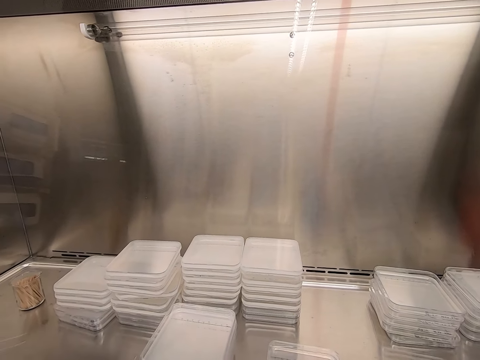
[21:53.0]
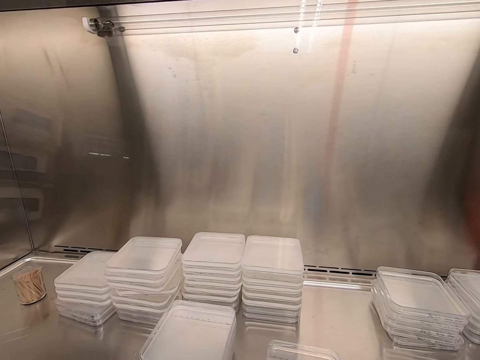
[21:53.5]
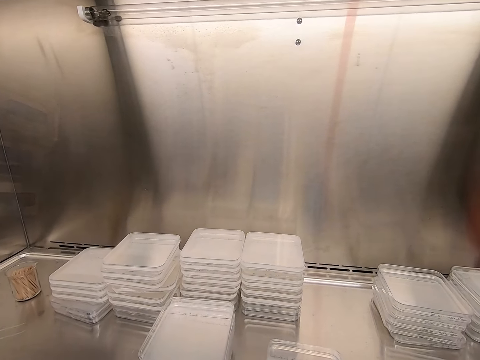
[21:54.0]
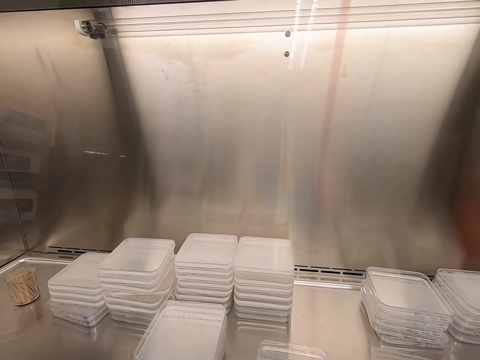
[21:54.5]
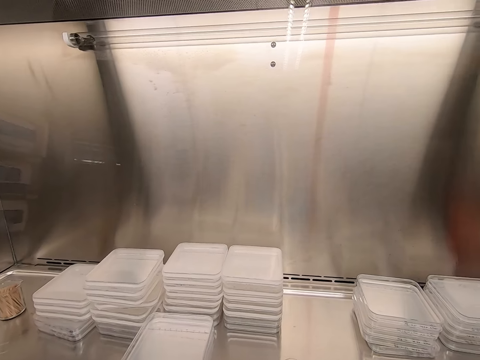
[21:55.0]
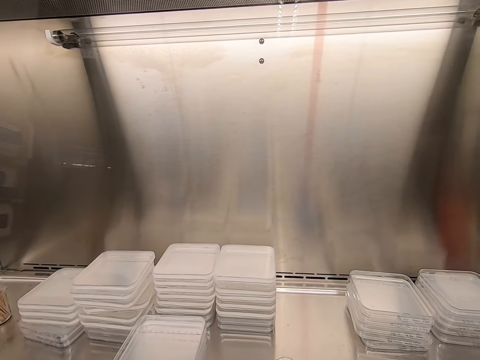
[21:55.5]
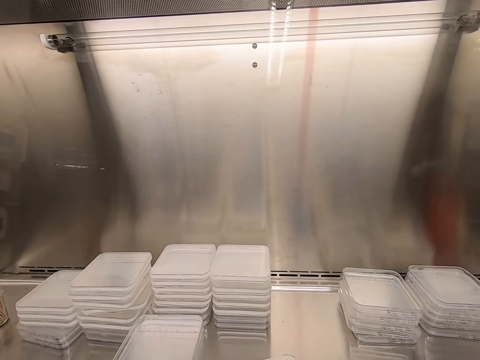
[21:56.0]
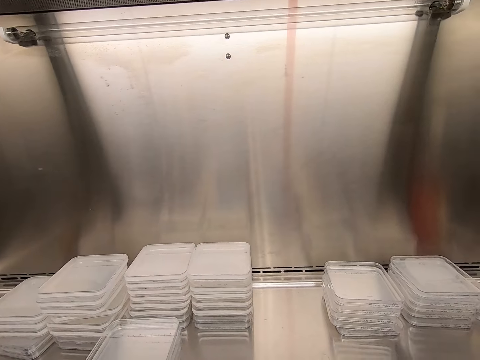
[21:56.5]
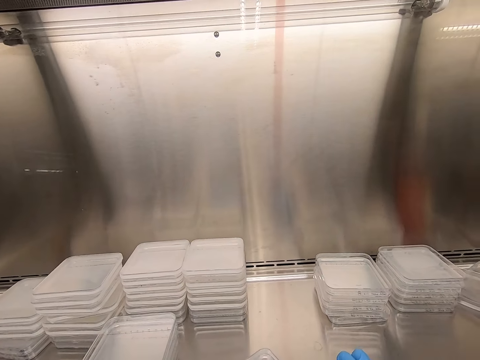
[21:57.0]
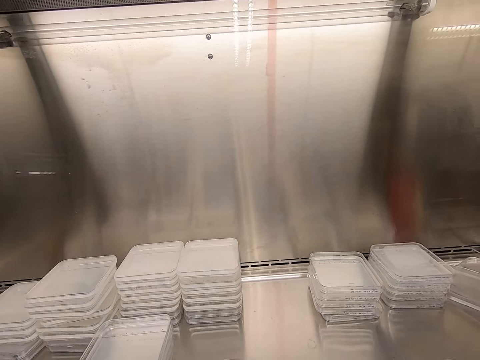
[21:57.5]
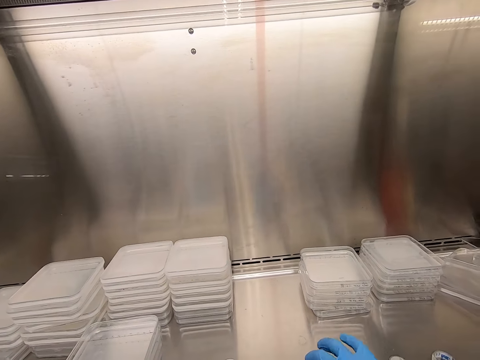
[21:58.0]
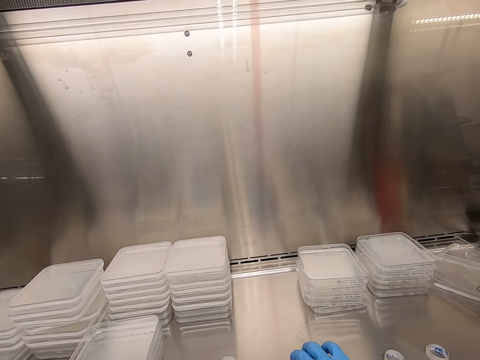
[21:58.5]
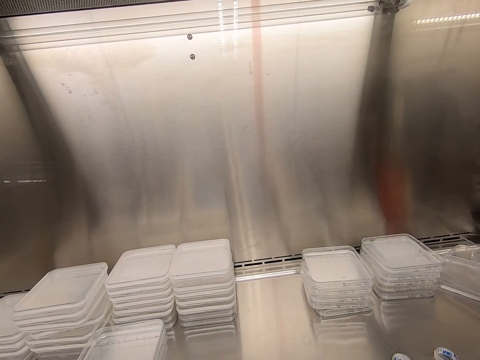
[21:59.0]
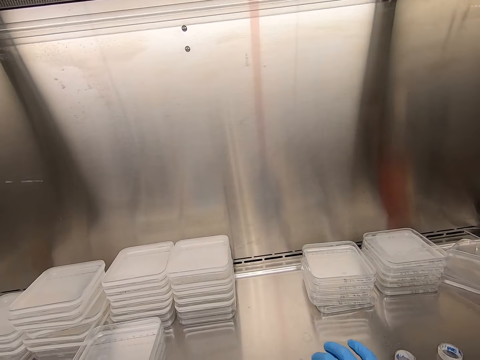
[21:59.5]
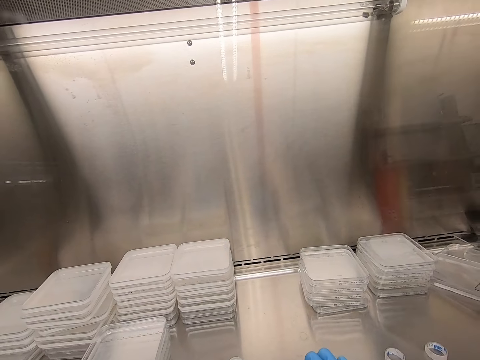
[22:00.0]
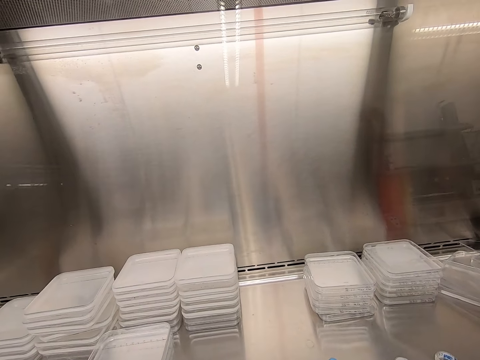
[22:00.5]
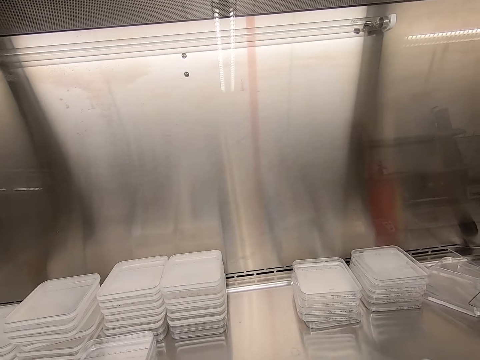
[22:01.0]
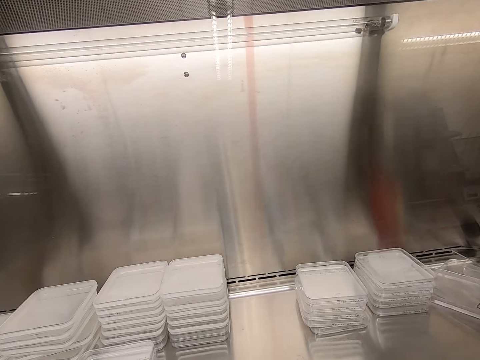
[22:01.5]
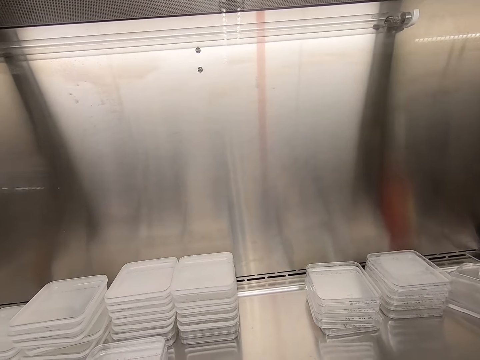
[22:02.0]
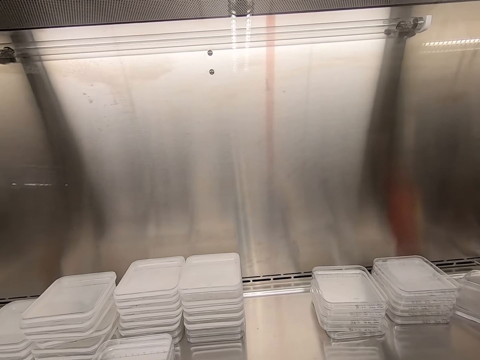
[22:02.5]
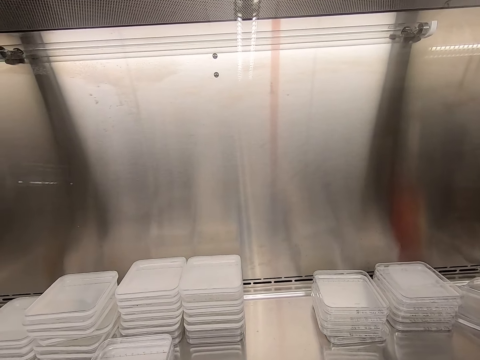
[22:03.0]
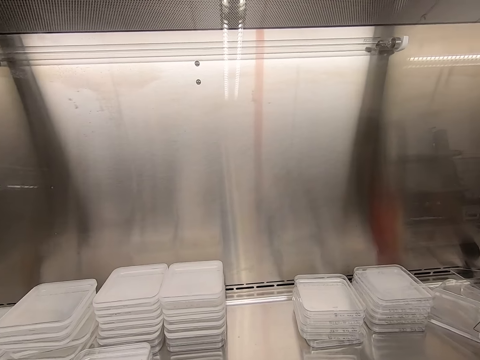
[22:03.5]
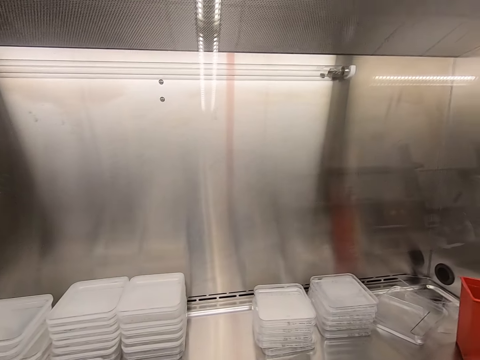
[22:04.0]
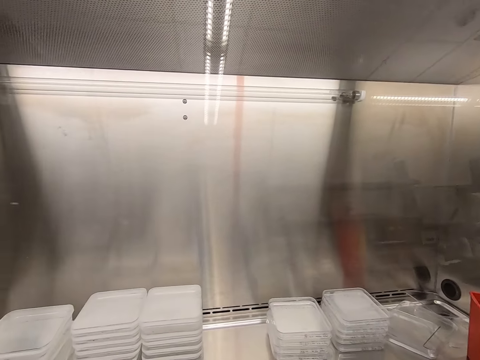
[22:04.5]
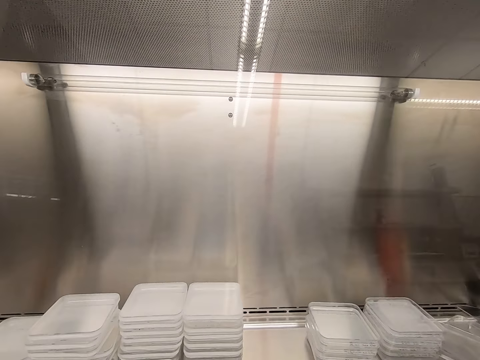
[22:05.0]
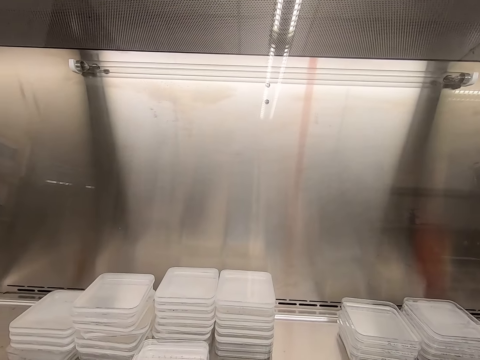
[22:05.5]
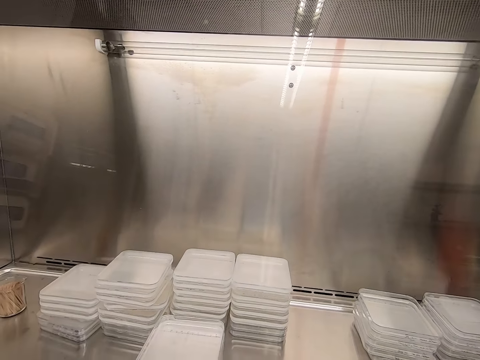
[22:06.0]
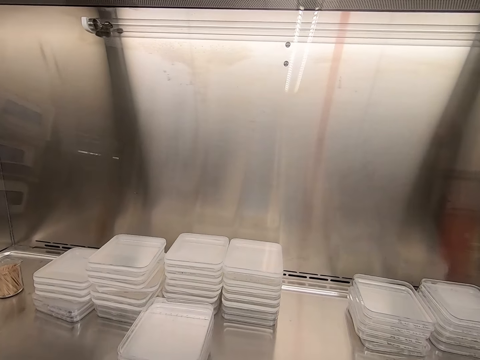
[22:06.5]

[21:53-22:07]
The camera wearer writes on the plastic lid. They seal the plastic lids with cello tape.

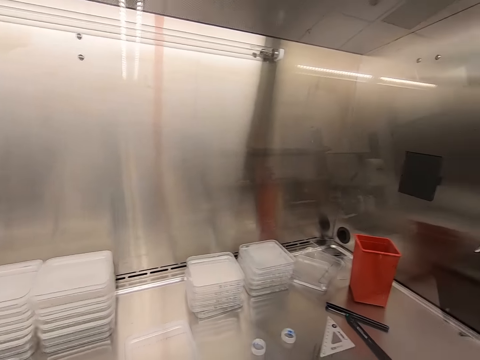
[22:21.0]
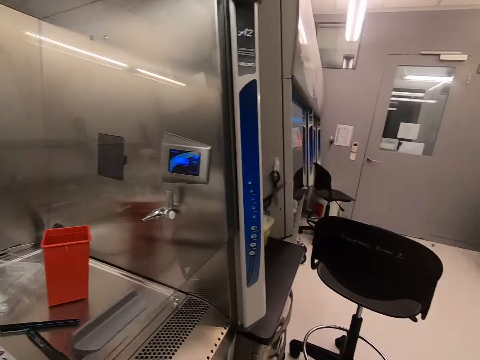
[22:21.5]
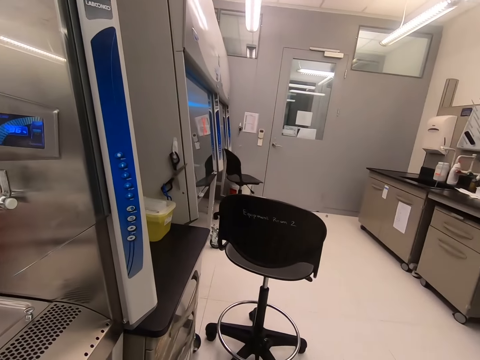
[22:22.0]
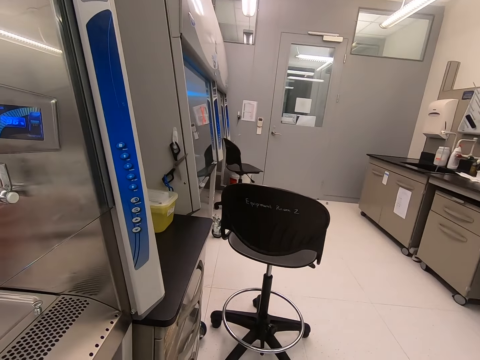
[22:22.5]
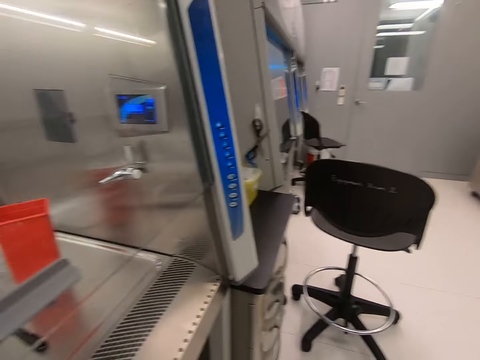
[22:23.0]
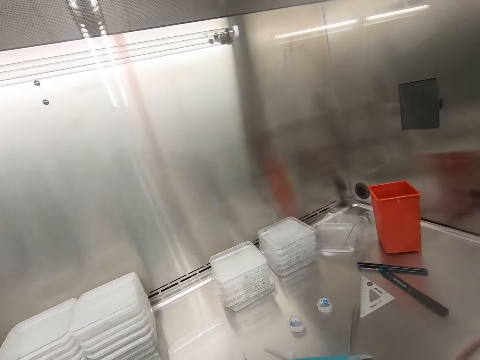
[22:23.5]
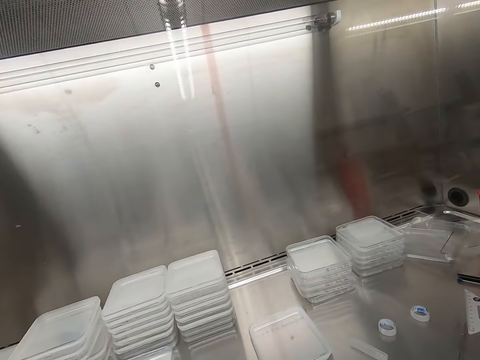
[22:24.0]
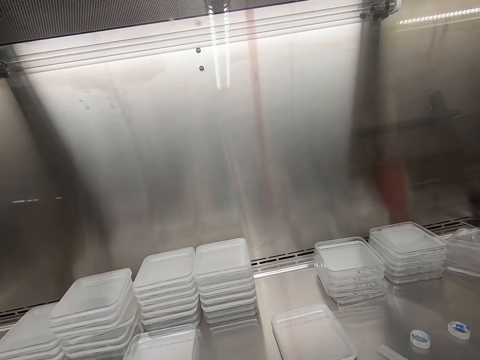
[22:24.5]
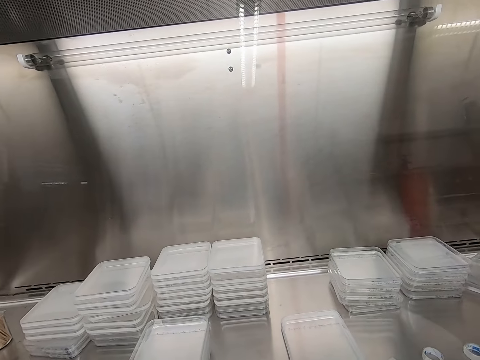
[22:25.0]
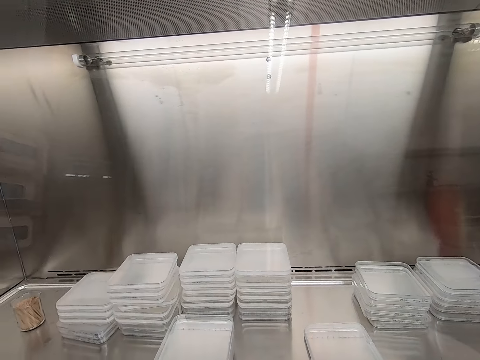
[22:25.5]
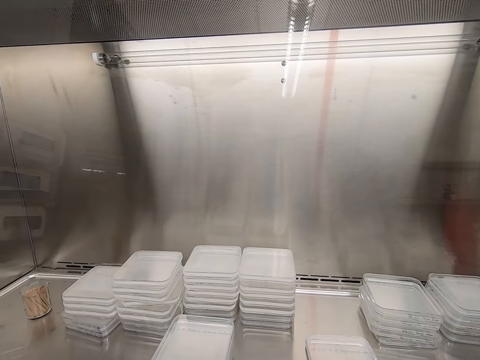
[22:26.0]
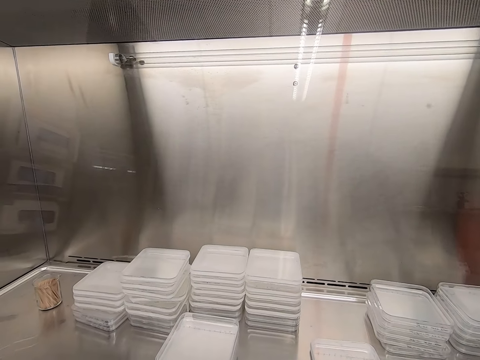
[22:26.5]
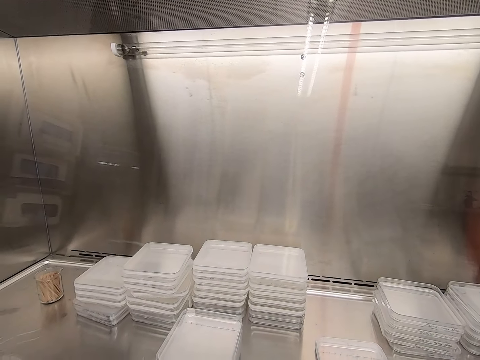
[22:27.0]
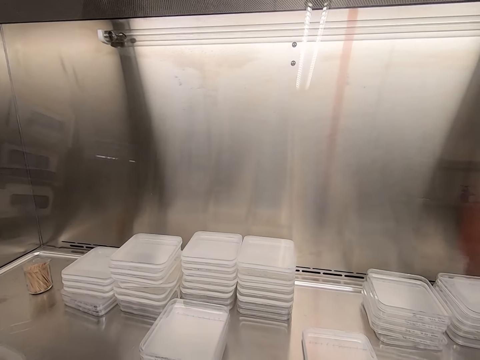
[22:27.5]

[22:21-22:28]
The camera wearer looks around.

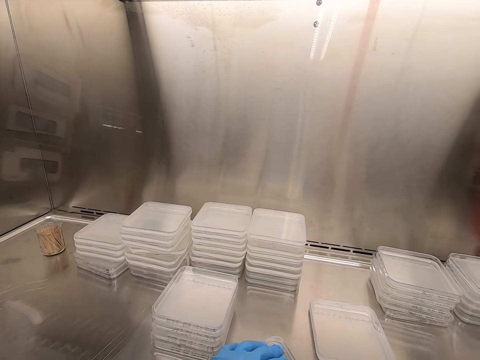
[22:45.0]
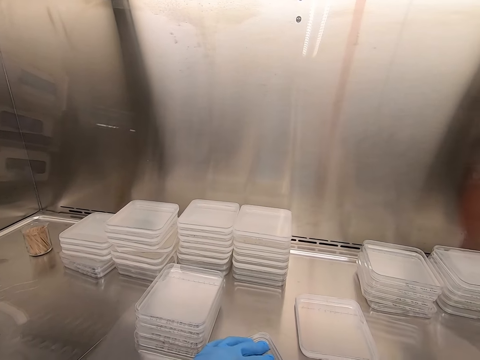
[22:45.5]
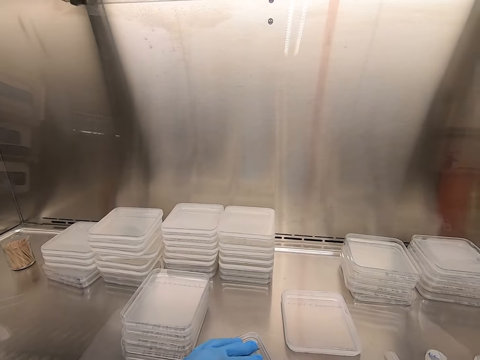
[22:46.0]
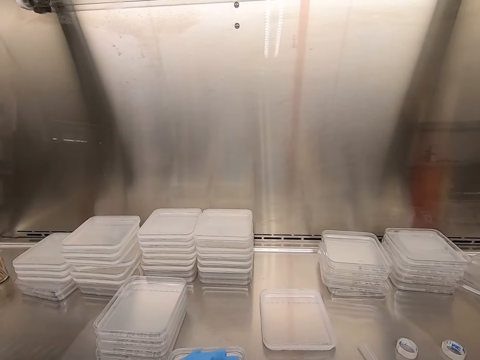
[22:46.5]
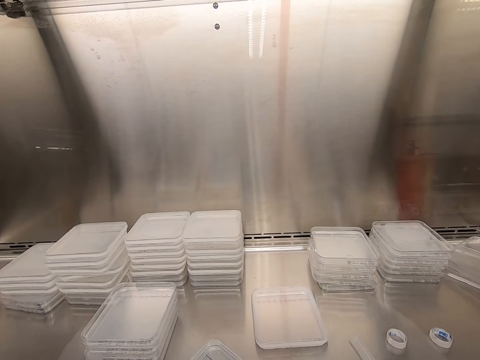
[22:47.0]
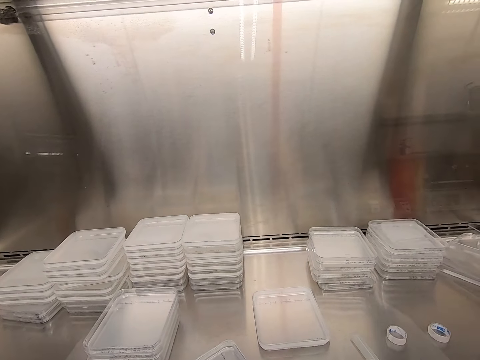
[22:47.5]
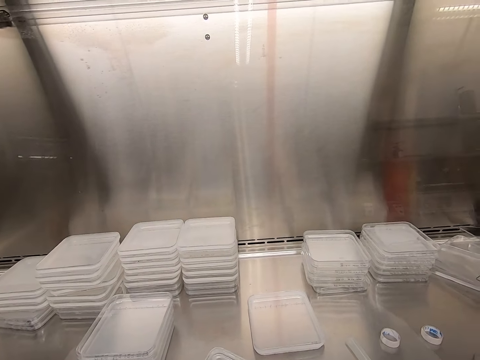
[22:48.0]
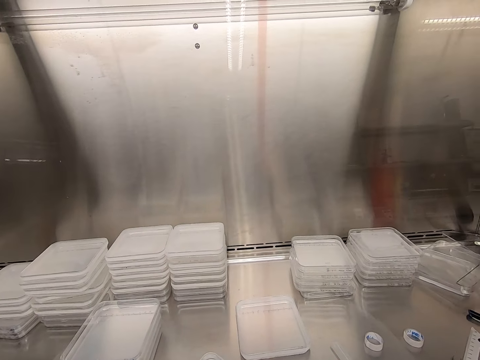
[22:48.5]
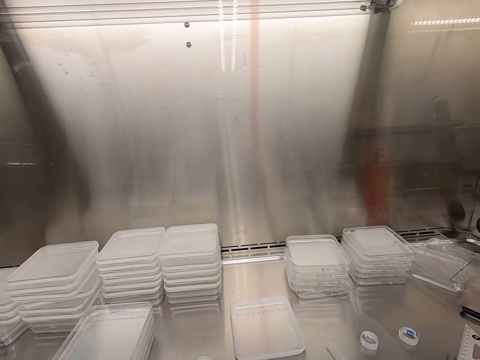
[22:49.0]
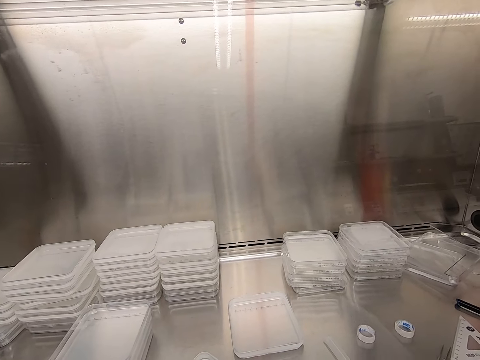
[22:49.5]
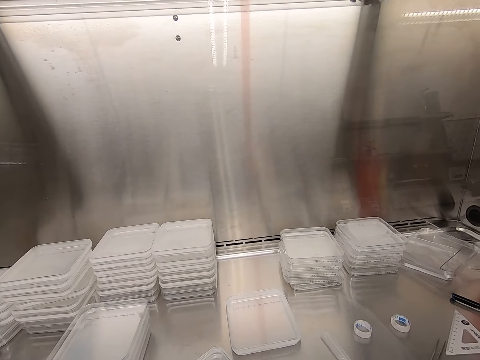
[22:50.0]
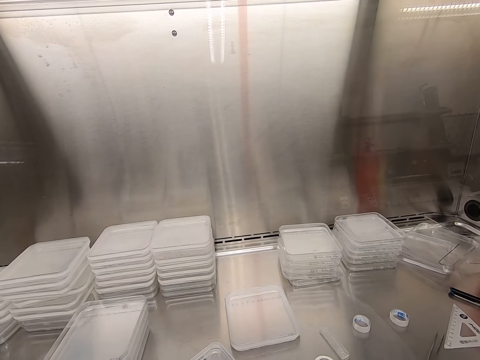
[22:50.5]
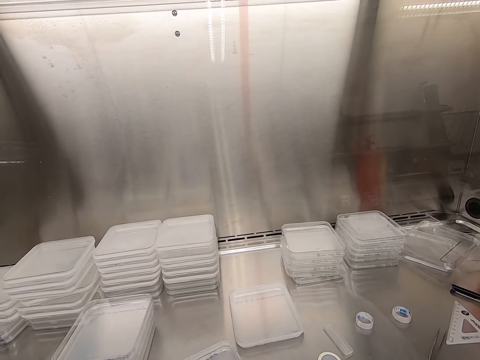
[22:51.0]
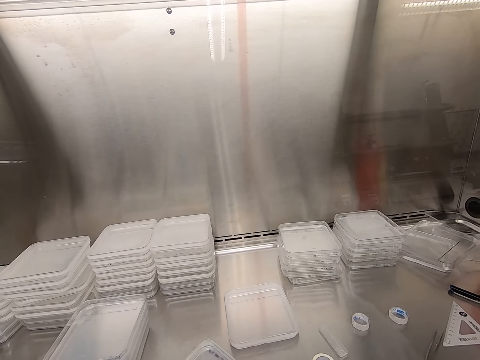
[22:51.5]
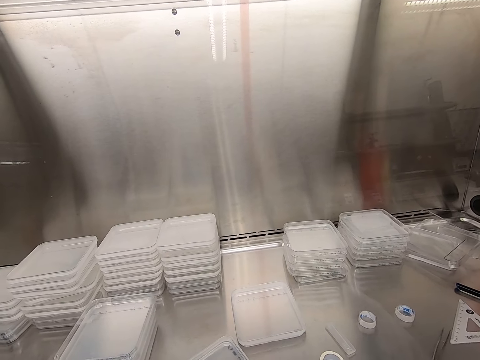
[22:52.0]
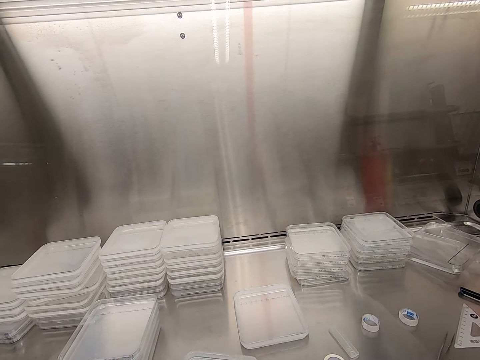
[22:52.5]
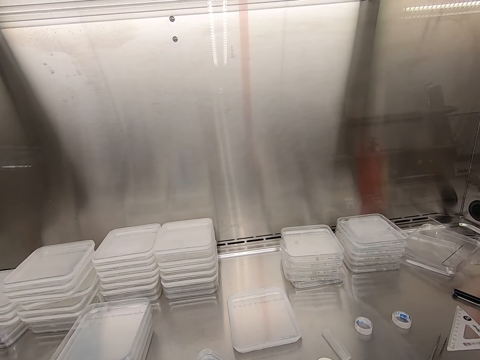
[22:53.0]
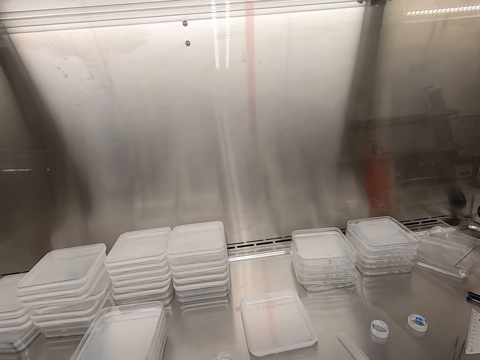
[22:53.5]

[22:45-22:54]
The camera wearer seals the container. They touch the plastic lid.
